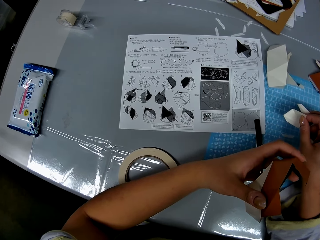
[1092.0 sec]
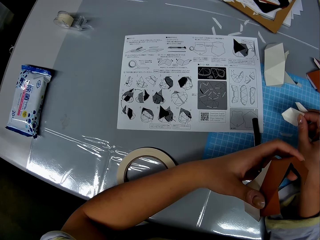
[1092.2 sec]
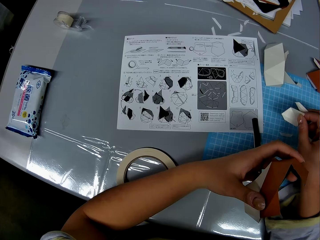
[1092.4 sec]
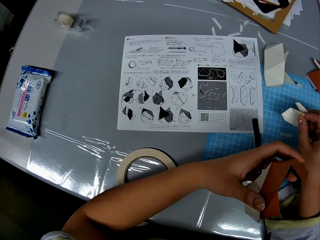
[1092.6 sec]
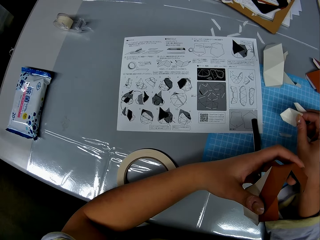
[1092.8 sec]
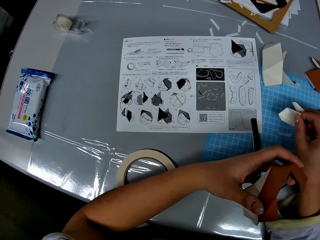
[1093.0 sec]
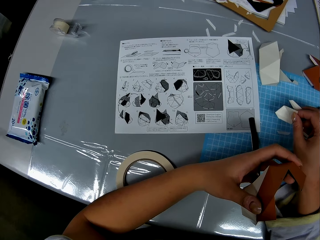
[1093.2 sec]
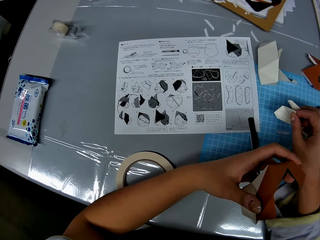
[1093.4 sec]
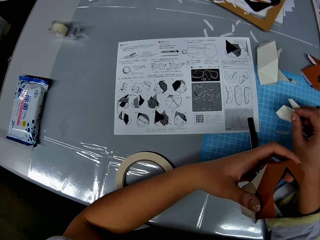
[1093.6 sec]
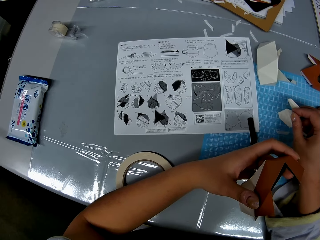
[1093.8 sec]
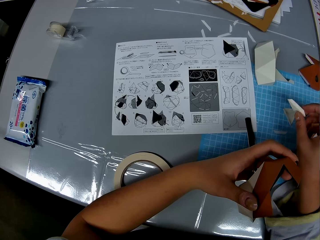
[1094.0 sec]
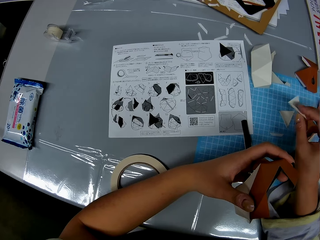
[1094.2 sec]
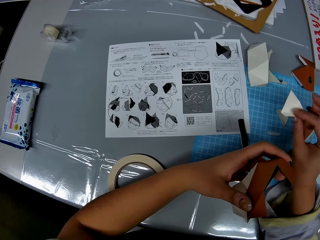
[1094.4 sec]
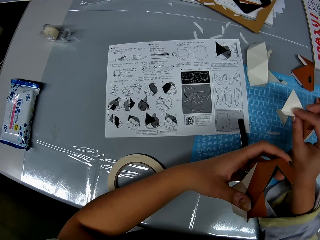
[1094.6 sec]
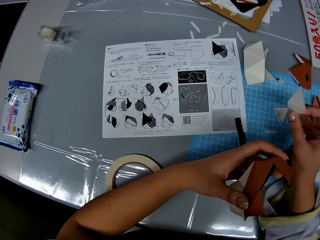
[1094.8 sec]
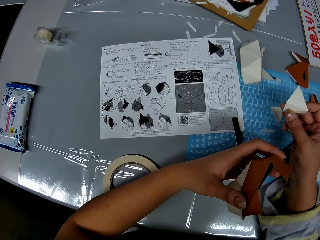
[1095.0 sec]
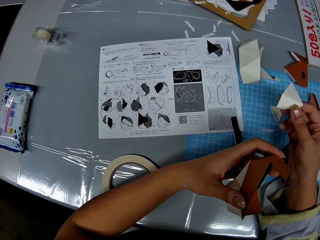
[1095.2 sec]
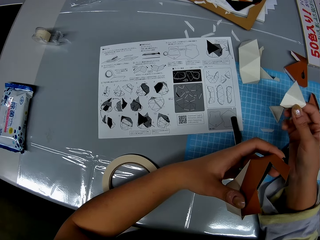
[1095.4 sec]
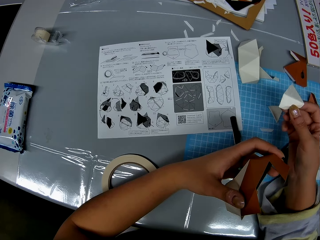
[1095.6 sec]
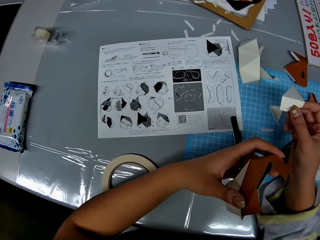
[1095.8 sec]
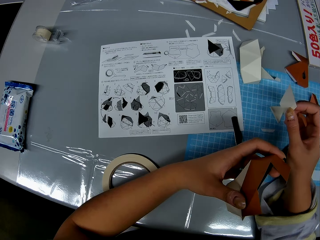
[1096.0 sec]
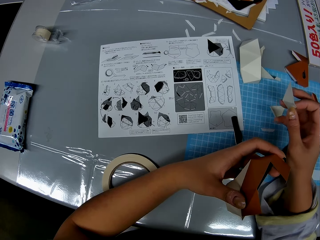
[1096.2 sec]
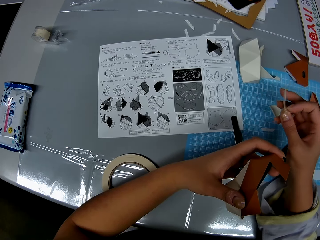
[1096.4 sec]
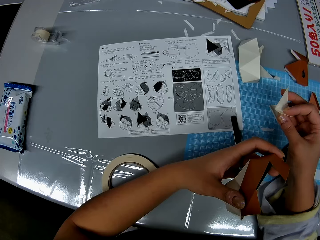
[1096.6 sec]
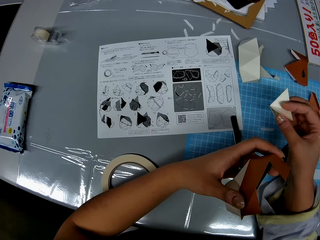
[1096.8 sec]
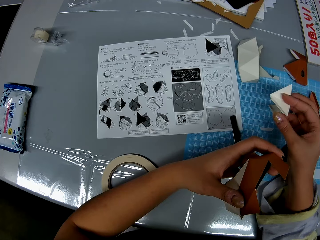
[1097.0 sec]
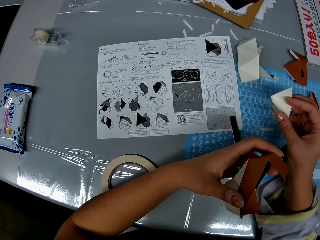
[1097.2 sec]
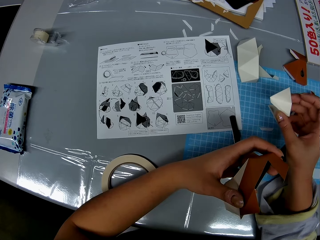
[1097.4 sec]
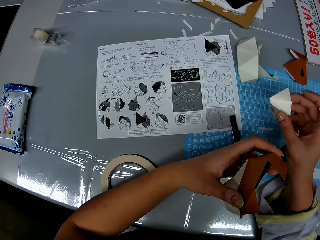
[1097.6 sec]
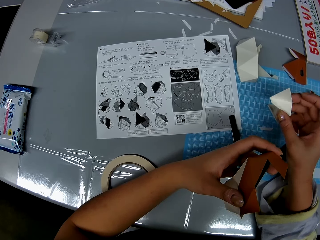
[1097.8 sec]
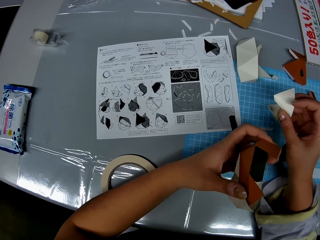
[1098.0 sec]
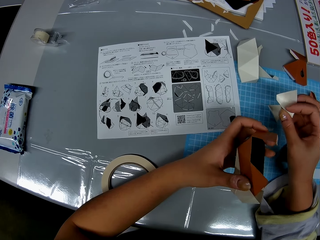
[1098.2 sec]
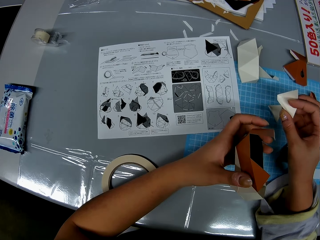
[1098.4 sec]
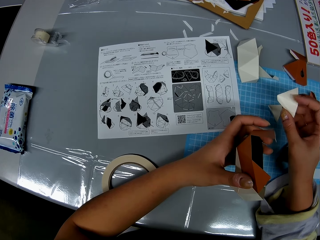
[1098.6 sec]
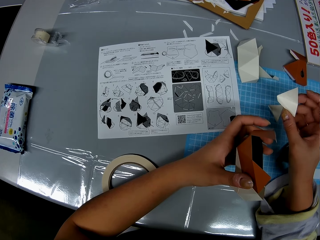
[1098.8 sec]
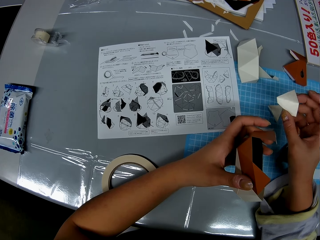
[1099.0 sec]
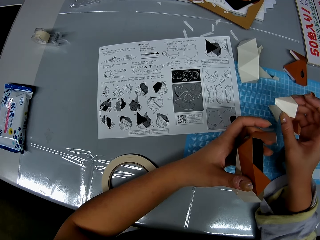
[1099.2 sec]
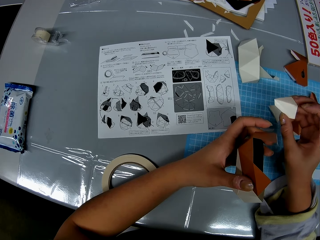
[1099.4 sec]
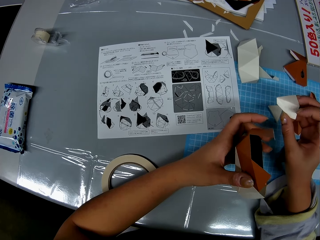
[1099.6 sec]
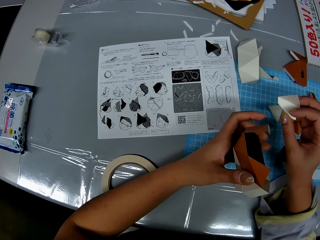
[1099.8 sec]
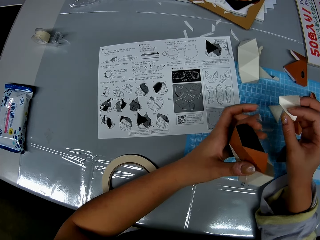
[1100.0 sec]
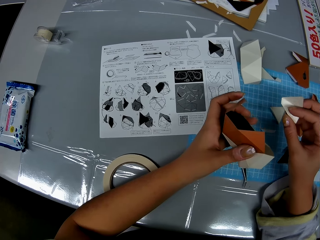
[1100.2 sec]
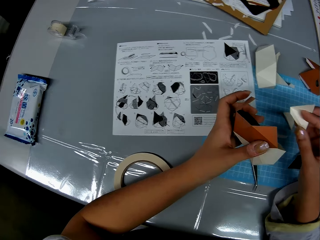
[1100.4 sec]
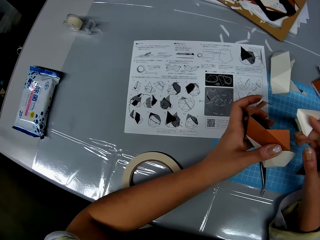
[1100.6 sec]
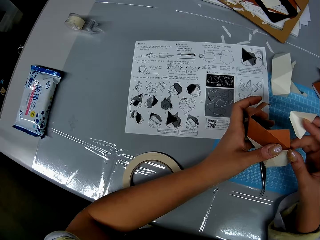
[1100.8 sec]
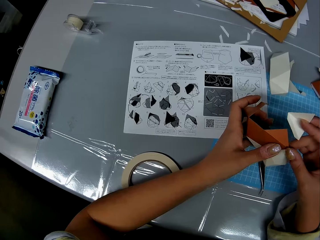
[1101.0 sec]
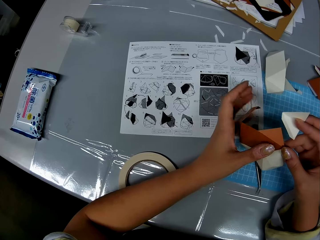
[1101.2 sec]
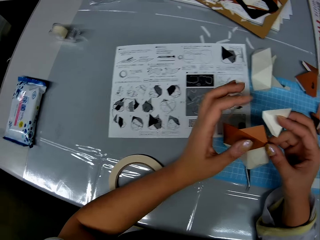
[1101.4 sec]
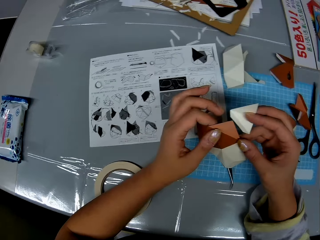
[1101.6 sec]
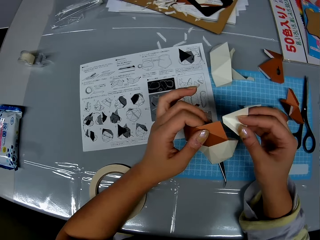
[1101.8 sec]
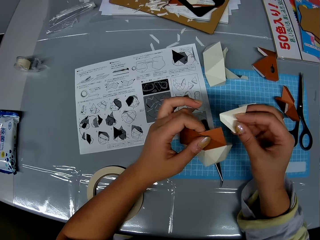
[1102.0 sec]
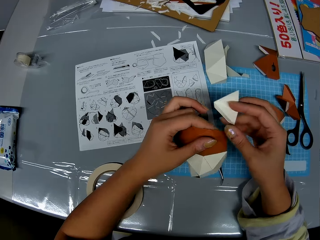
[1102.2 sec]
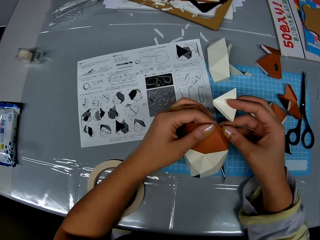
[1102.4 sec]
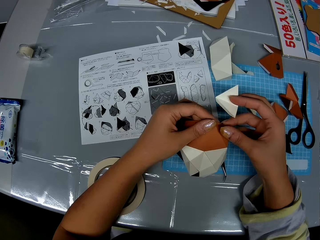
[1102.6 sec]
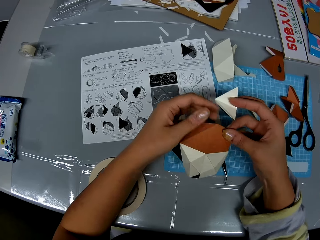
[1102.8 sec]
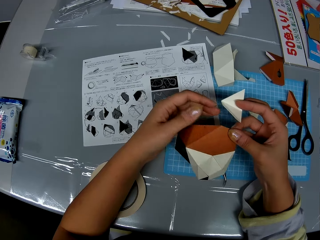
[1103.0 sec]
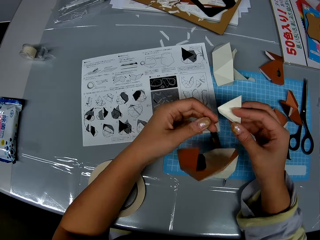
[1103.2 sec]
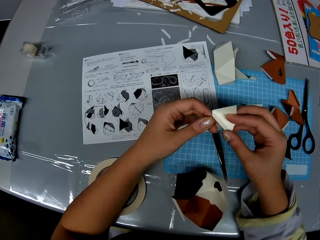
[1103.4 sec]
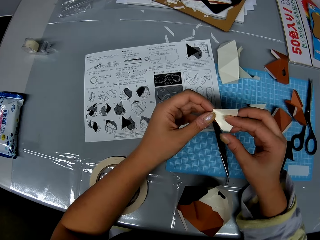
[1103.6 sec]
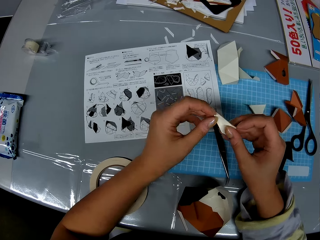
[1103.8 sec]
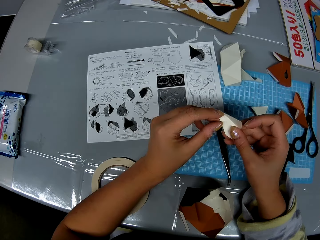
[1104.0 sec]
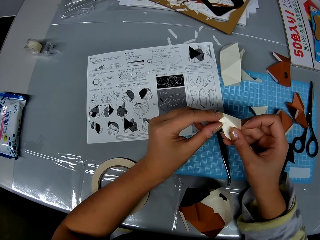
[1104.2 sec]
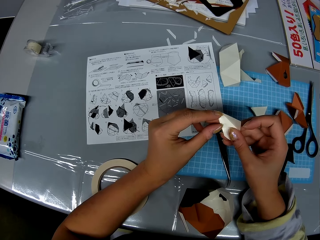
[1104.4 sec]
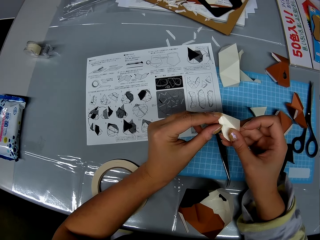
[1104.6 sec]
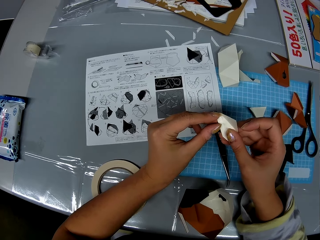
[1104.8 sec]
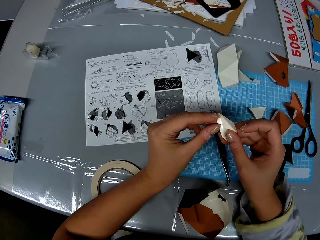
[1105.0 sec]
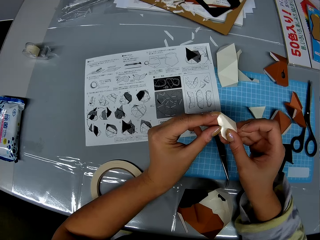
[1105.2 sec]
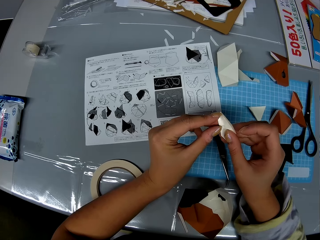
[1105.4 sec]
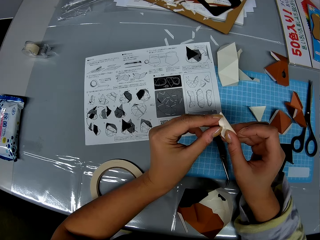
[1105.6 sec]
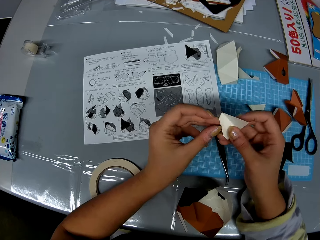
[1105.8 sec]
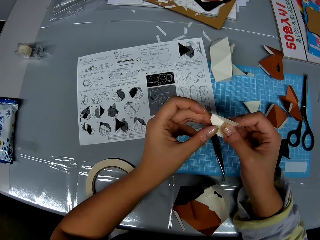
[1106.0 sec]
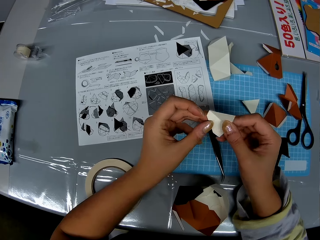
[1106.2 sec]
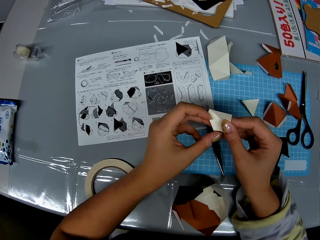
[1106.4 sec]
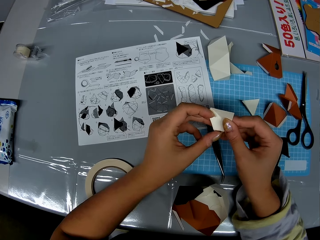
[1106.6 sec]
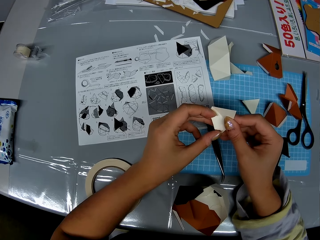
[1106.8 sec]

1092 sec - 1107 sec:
The camera wearer looks at the paper. She drops a model piece on the table. She checks the craft paper in her right hand. She checks the shaped craft paper in her hand. She drops the shaped craft paper or manila paper on the table. She removes an adhesive tear off strip from the craft paper. She folds the manila paper.

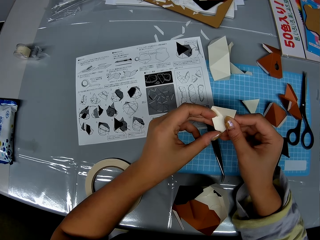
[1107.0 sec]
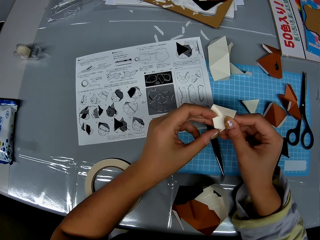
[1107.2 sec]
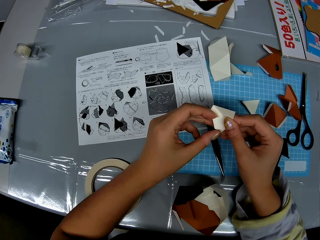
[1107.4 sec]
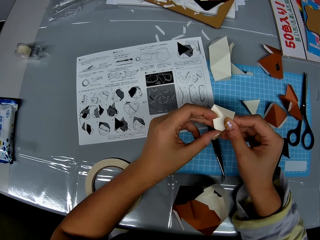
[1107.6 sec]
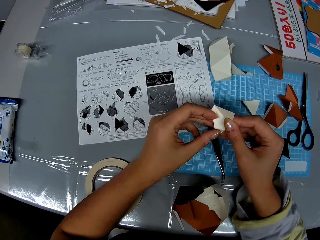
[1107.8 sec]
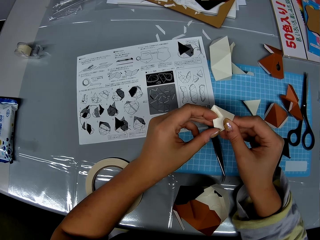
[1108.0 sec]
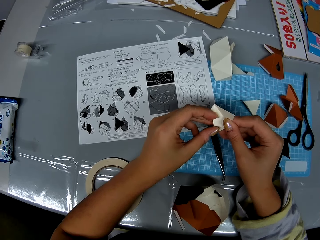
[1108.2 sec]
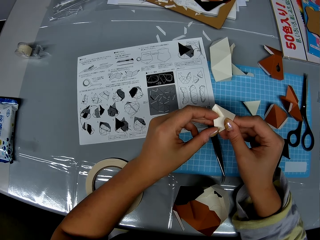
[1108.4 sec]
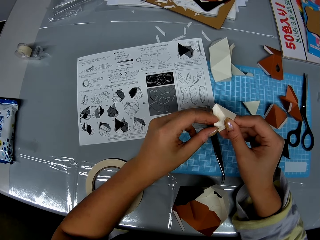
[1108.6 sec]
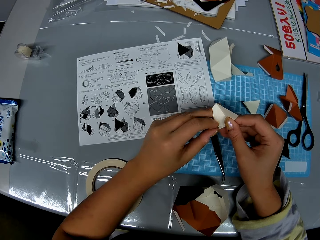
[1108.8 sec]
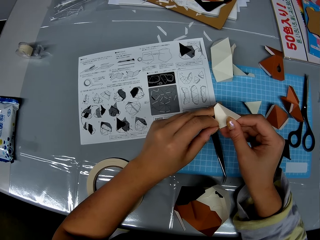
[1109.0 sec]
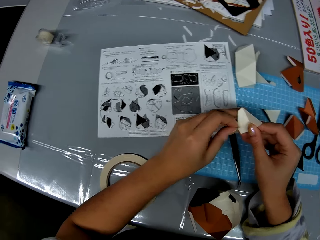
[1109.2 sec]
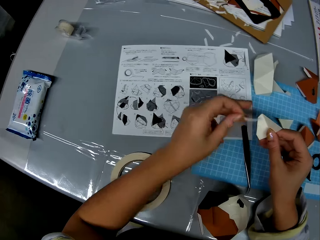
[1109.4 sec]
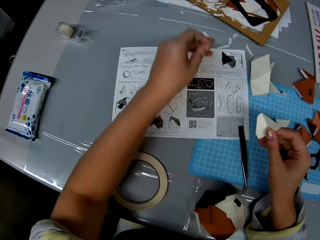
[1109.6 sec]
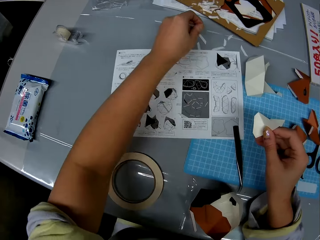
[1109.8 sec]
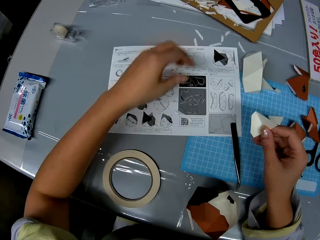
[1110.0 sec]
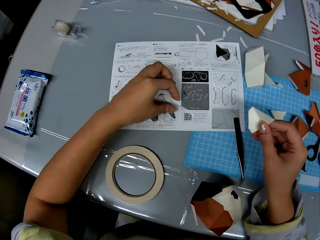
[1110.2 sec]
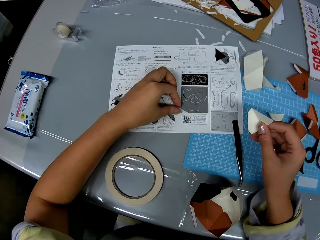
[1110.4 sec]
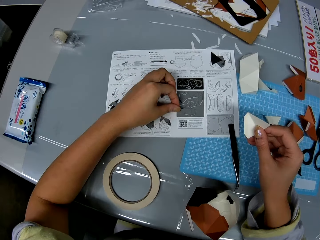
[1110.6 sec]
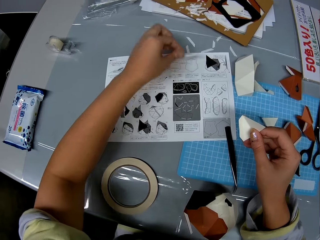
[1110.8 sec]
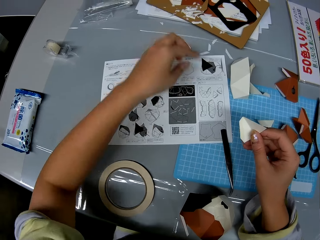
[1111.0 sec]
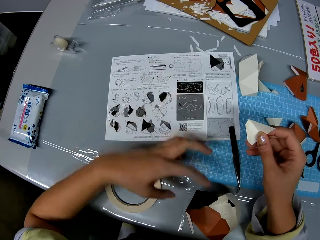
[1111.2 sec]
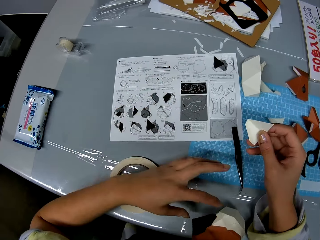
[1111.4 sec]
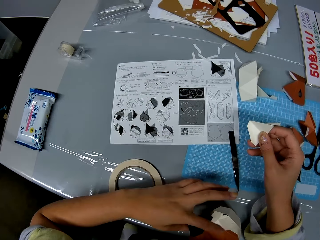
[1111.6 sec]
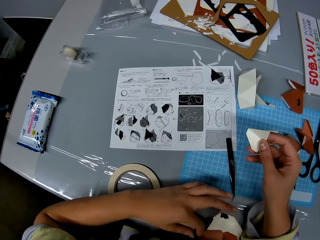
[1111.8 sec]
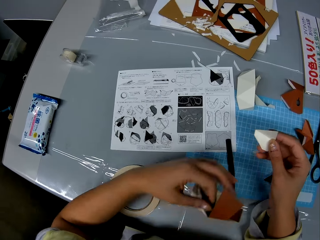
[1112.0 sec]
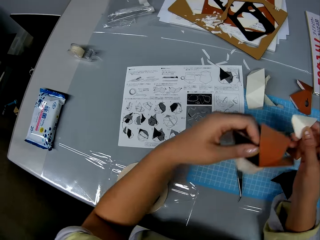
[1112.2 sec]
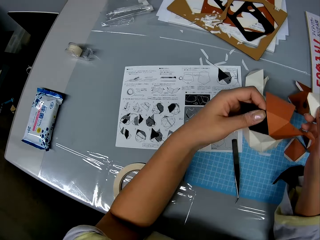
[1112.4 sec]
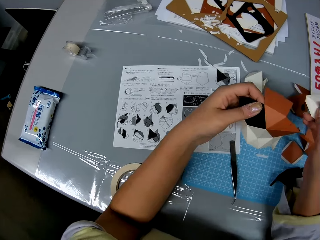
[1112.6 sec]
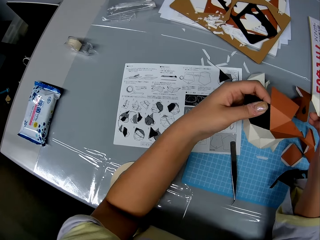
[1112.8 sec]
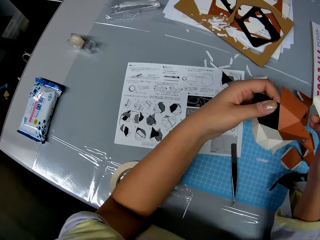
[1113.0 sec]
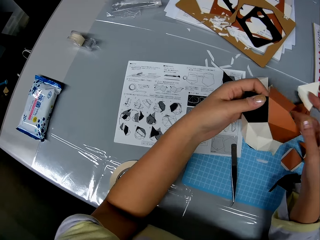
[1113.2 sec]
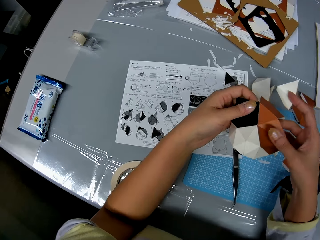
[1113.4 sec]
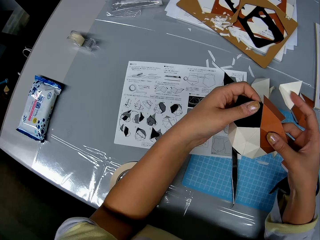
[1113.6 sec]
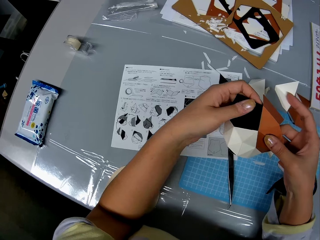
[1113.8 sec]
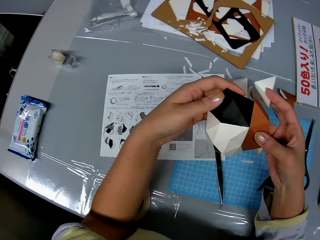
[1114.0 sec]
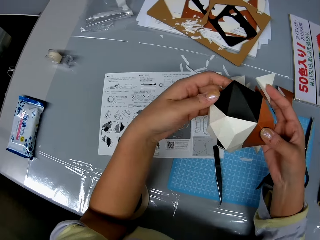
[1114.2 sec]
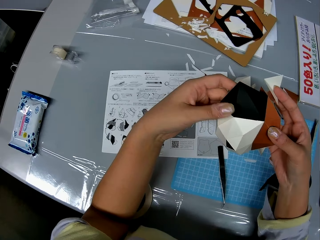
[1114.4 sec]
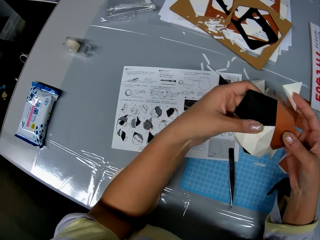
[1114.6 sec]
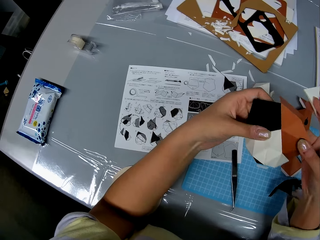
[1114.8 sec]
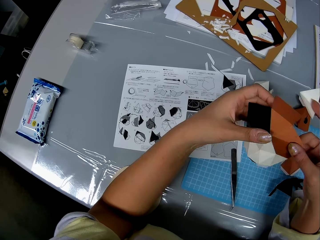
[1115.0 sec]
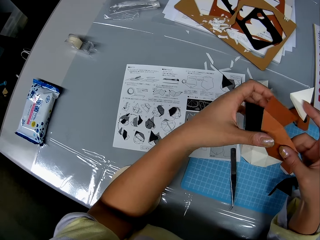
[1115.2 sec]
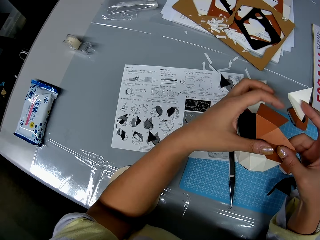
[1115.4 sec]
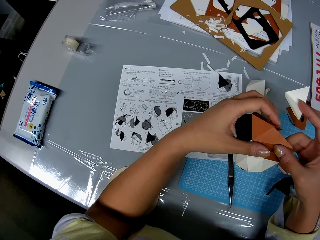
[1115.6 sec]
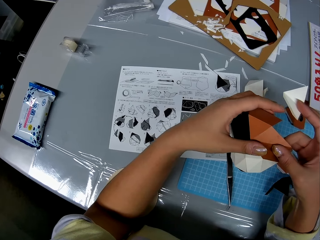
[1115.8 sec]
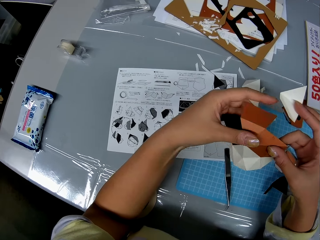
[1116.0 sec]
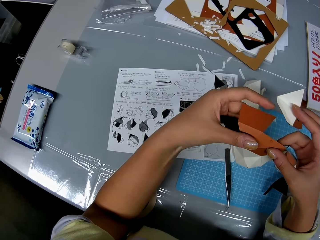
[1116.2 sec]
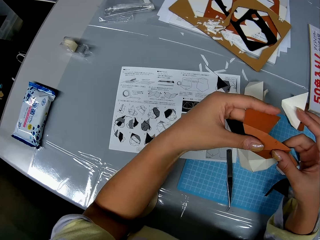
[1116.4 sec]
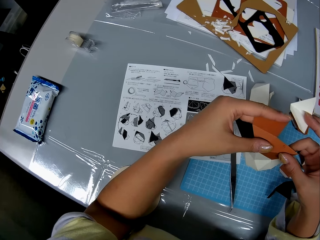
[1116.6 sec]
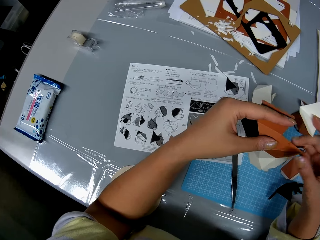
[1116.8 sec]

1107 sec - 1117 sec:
The camera wearer removes a piece of the manila paper. She drops the adhesive tear off strip on the table, picks up an adhesive tear off strip from the table, and drops the adhesive tear off strip on the table. She picks up the shaped craft paper from the table and checks the shaped craft paper in her hand.
